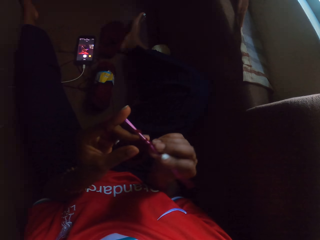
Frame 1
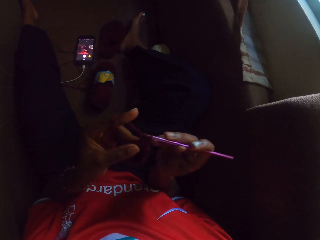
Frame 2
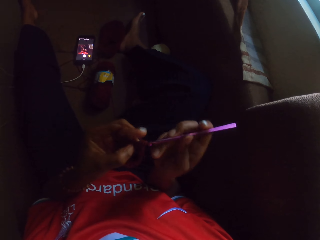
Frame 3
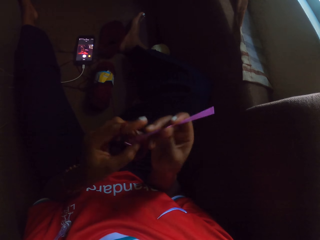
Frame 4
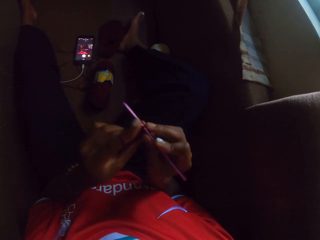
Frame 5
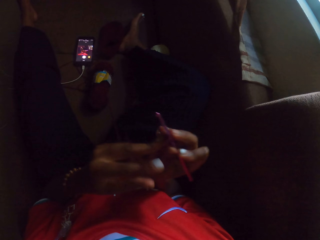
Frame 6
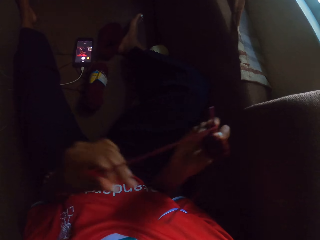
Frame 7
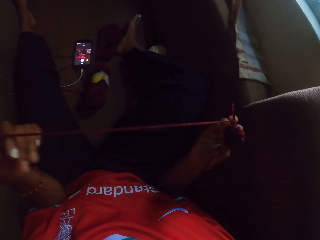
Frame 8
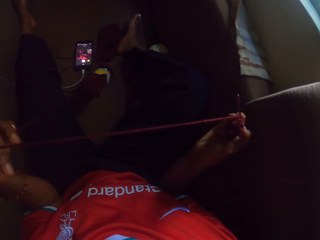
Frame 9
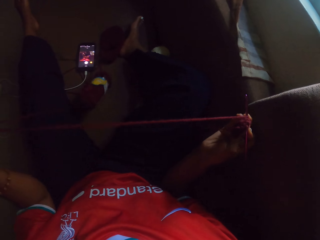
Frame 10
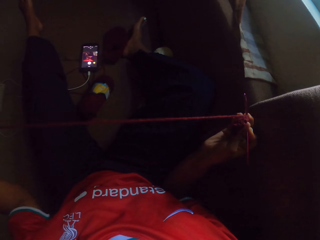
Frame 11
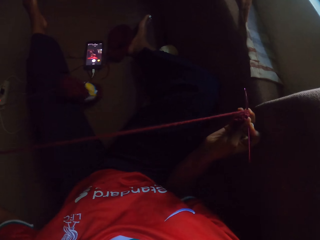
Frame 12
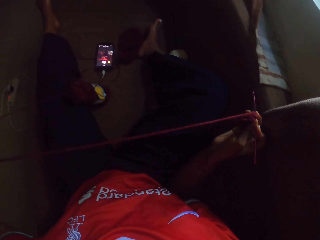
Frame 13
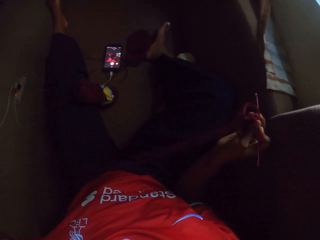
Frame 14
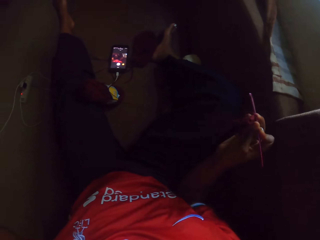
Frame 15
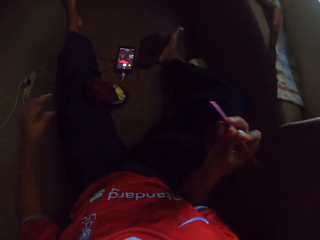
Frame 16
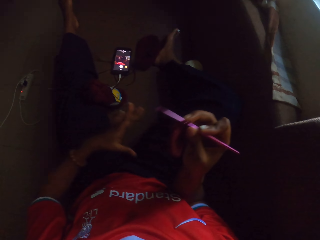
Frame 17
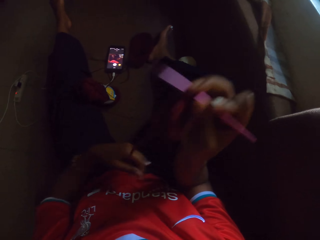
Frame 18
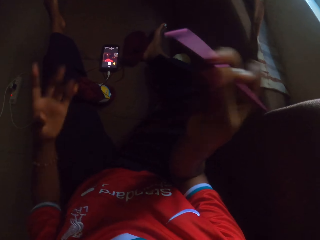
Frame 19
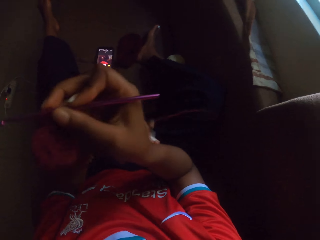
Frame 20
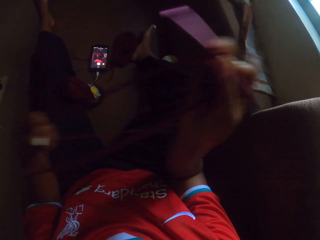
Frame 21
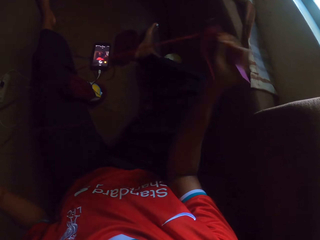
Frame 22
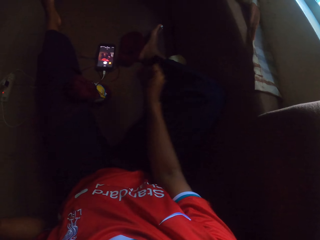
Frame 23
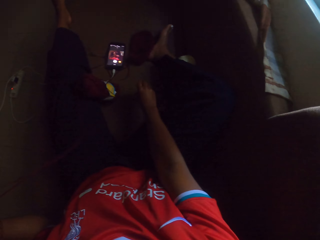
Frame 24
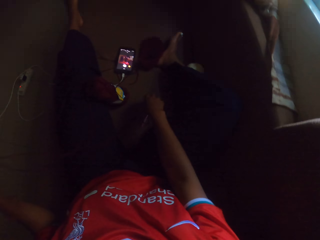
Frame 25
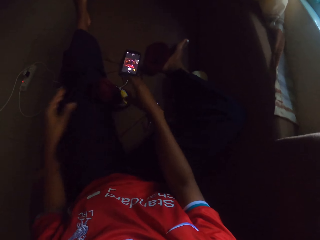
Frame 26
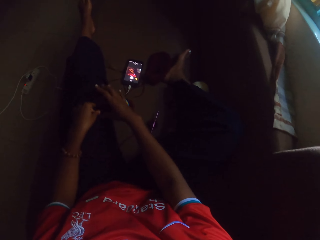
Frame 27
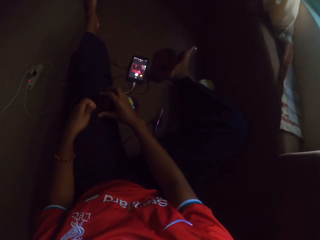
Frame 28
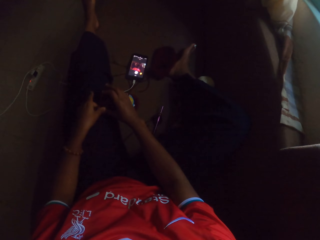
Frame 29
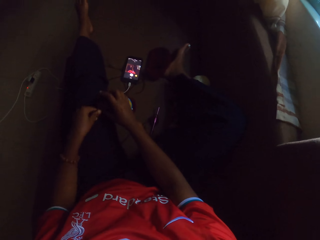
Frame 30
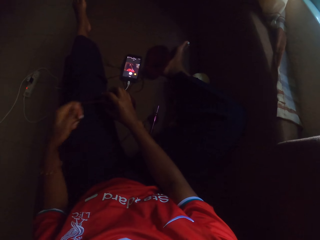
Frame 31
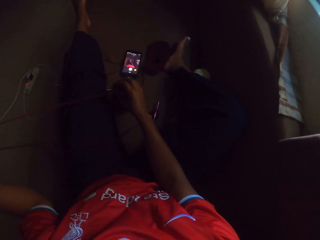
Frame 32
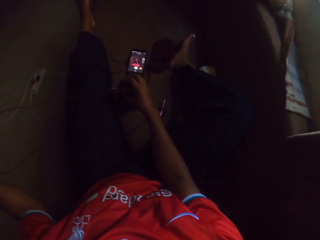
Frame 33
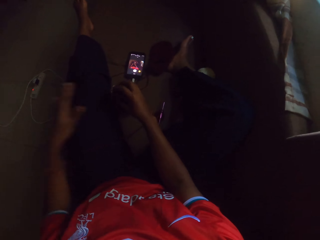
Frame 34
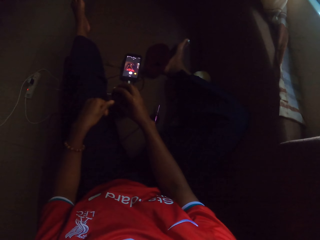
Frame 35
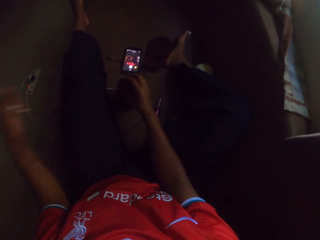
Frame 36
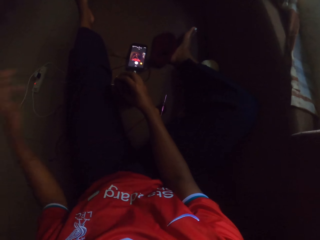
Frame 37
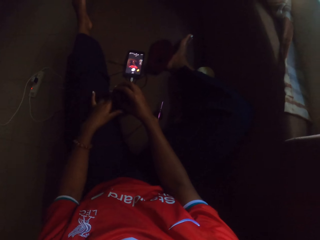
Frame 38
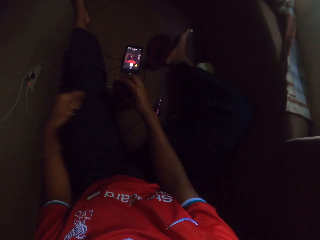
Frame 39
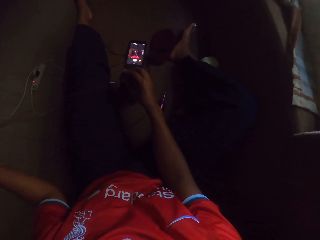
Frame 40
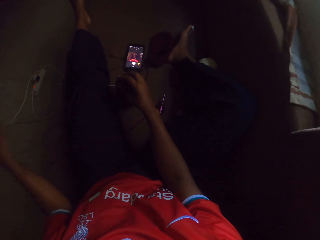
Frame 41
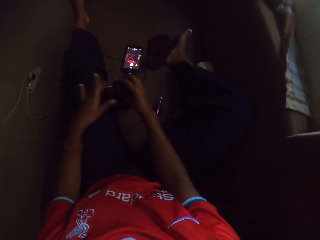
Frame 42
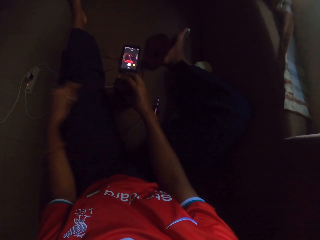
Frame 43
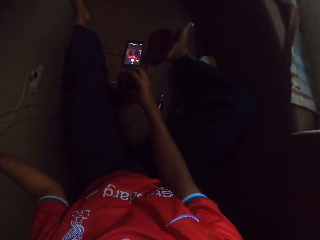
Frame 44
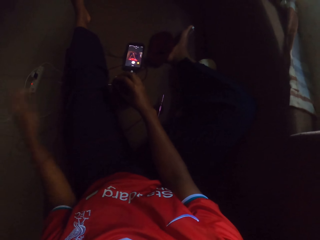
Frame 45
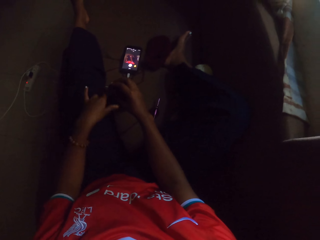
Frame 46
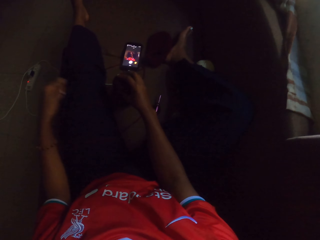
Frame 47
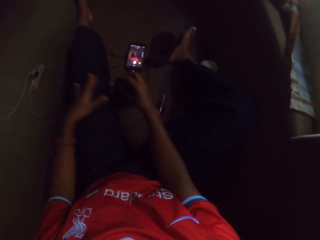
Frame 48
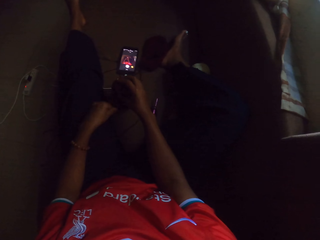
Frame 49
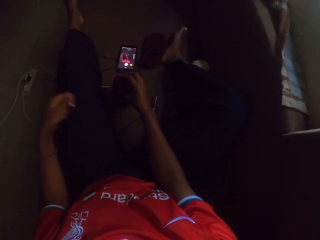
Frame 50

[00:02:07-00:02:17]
The camera wearer adjusts the wool with her left hand. She picks the wool with her left hand. She pulls the wool with her left hand. She throws the crochet on the floor. She drops the crochet hook on the ground with her right hand. She picks up the yarn on the floor with her right hand. She pulls out a wool from the yarn with her left hand.

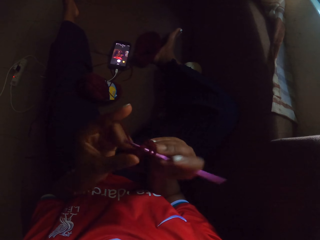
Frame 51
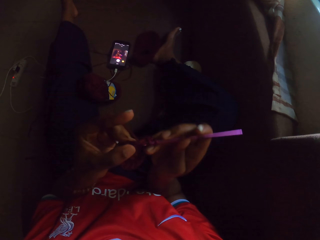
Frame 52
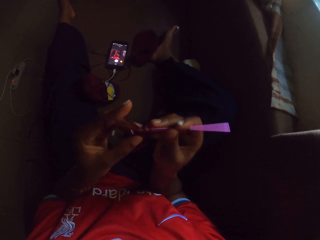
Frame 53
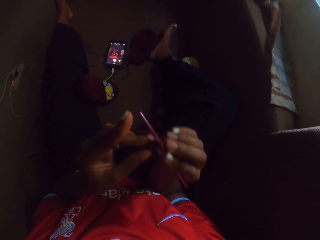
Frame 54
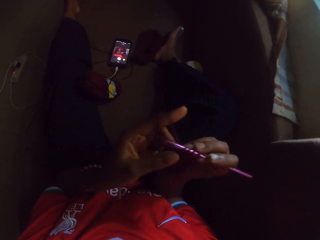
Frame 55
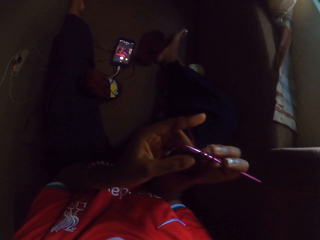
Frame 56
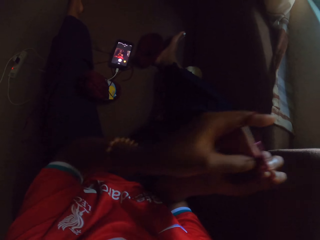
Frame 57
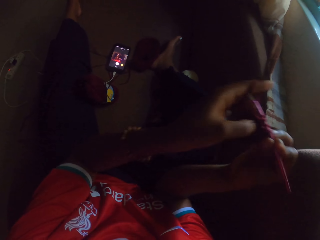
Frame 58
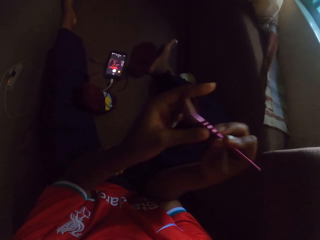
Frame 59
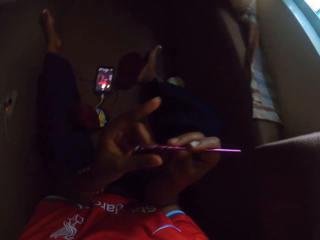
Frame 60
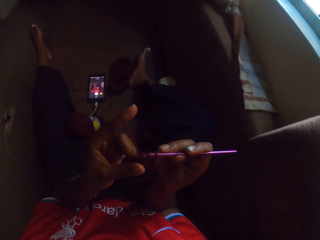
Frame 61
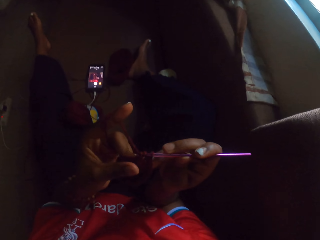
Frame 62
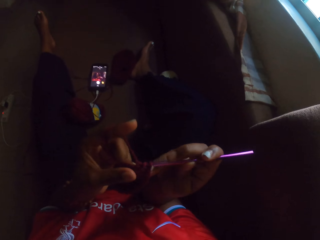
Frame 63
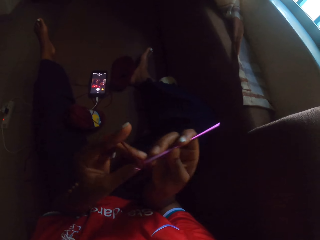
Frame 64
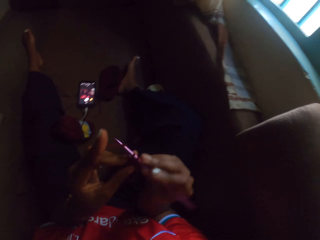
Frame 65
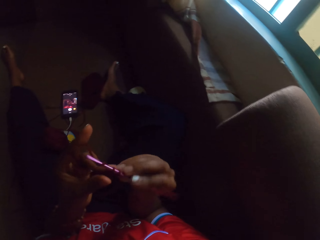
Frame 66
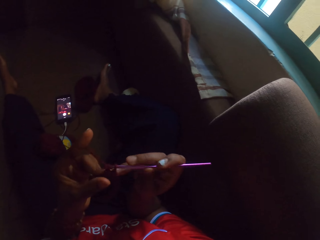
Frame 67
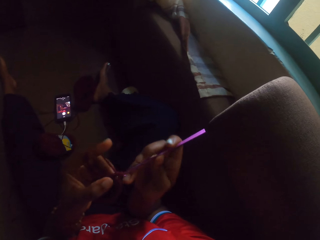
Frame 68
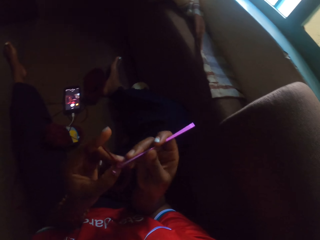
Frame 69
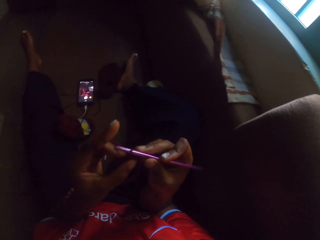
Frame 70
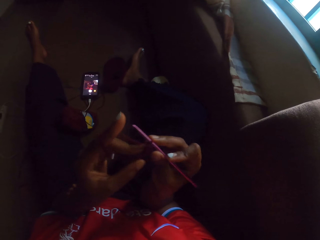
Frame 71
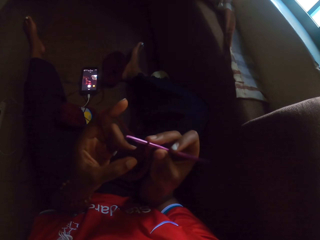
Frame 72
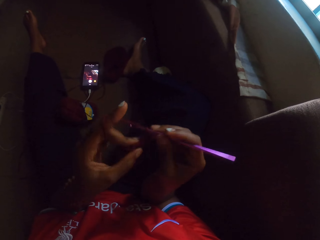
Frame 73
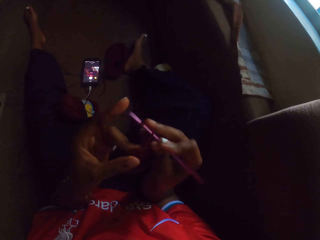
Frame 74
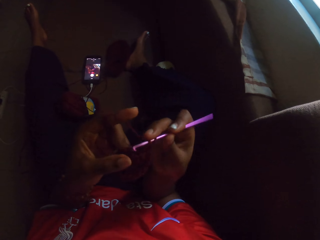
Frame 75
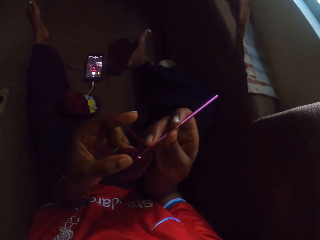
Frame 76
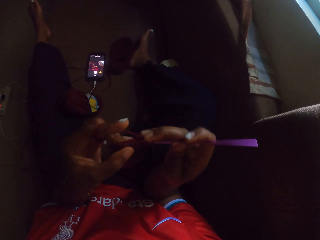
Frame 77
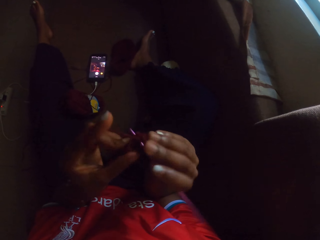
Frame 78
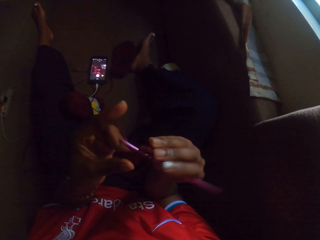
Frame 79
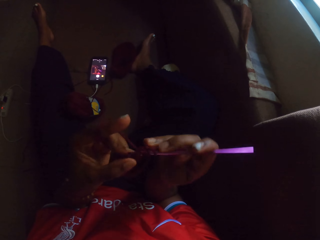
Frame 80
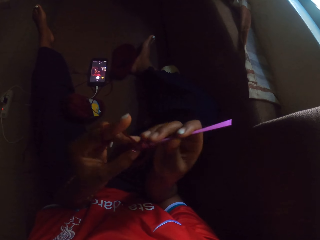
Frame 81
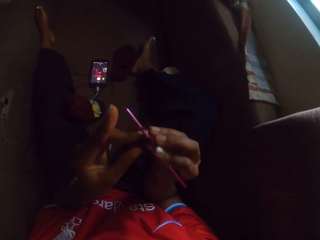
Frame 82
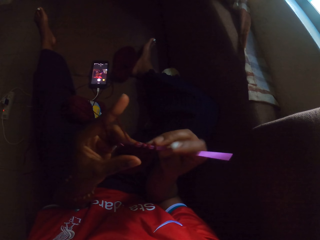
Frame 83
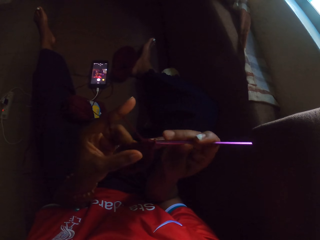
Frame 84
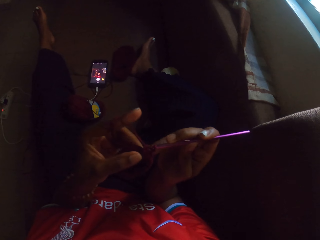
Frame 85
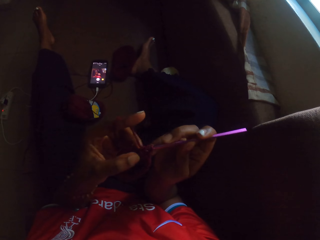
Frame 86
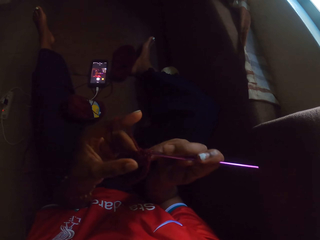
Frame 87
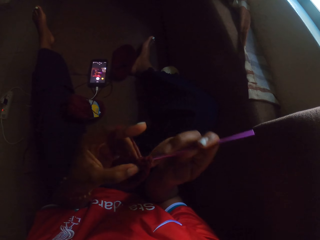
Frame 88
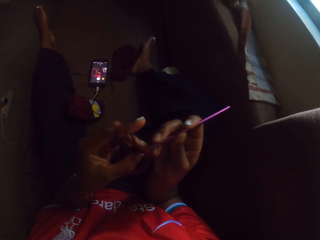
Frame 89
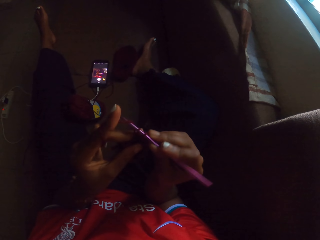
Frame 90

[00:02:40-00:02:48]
The camera wearer raises the crochet up with her hands. She knits a yarn with a crochet hook.

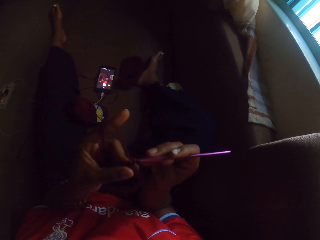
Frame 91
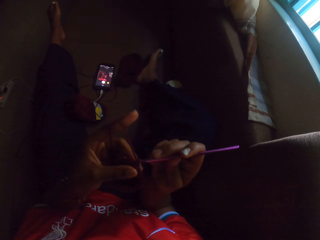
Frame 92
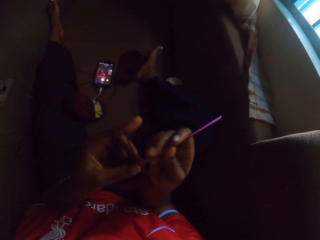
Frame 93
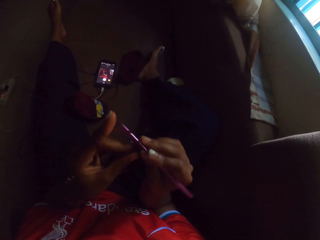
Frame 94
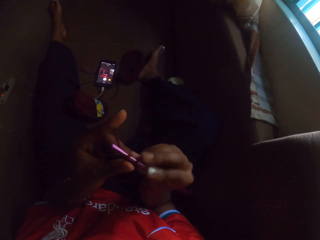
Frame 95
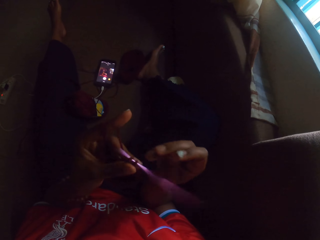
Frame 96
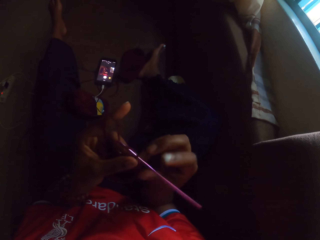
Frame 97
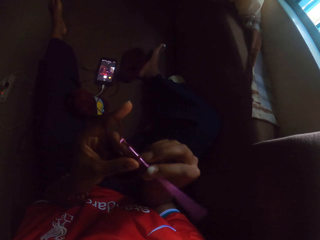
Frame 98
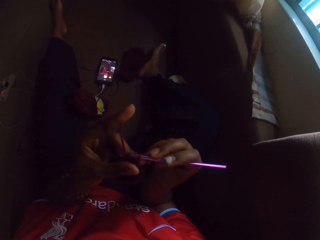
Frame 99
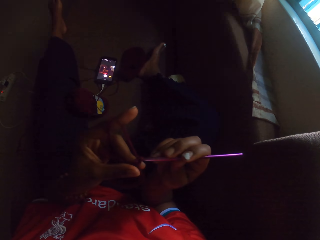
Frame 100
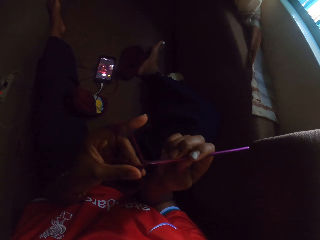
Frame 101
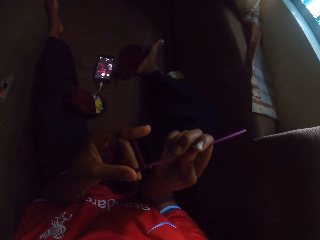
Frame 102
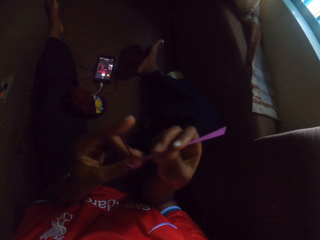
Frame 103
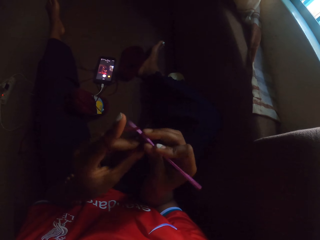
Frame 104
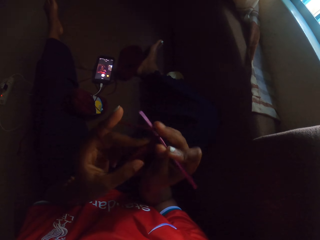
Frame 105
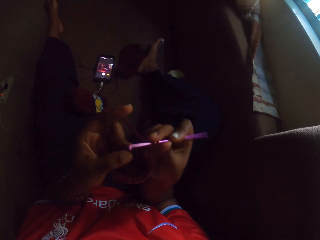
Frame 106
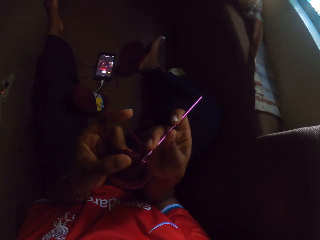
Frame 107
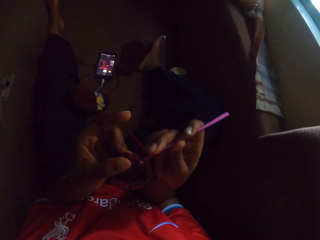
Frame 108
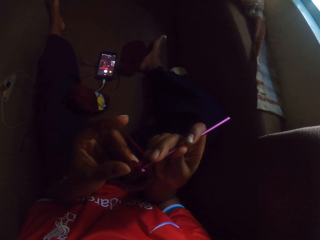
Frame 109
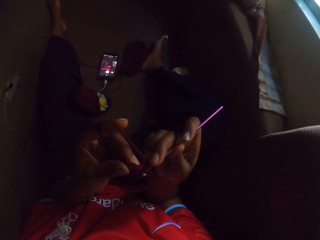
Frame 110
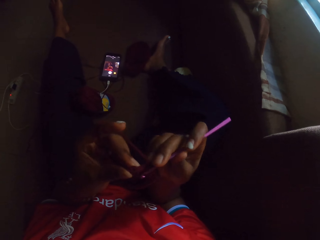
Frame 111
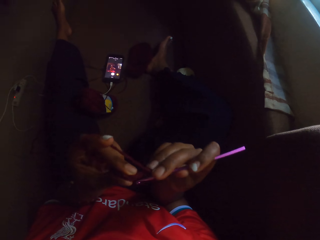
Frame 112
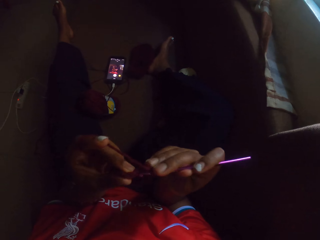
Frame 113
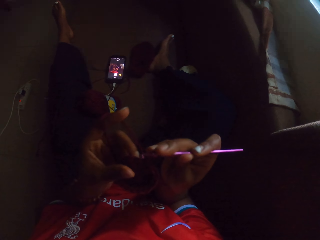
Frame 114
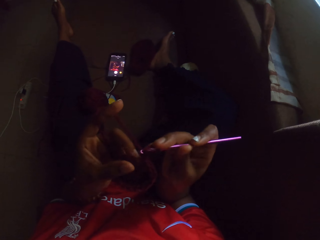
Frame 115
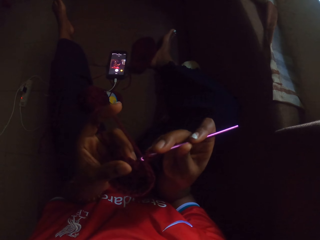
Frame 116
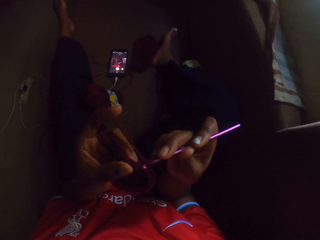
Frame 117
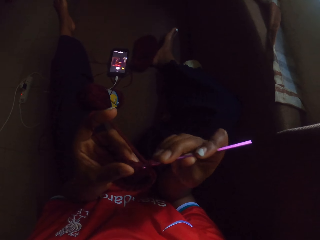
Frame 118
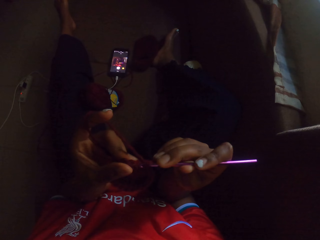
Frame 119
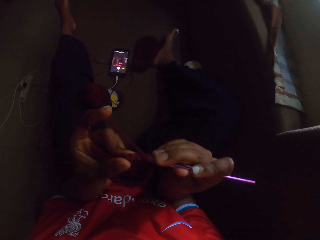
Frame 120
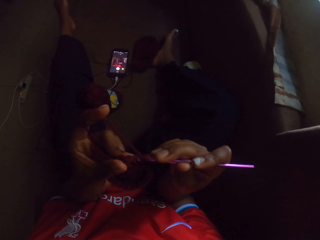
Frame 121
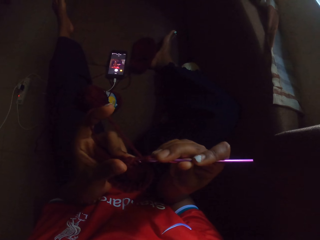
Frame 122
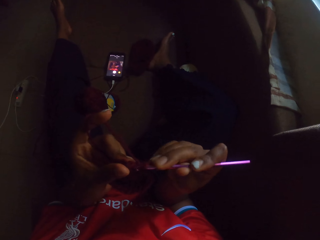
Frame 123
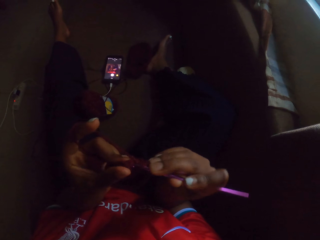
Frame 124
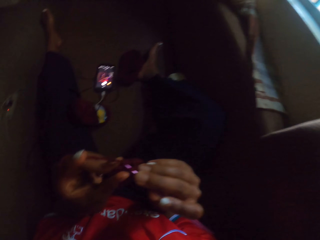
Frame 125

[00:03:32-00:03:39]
The camera wearer drops the crochet hook from her right hand. She knits a yarn with the crochet hook.
